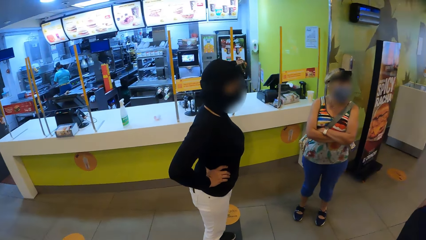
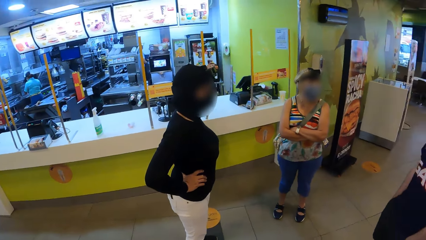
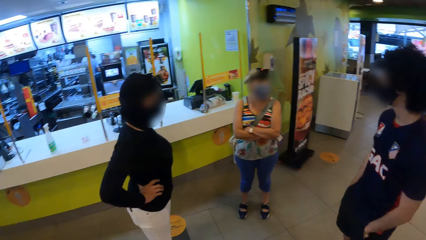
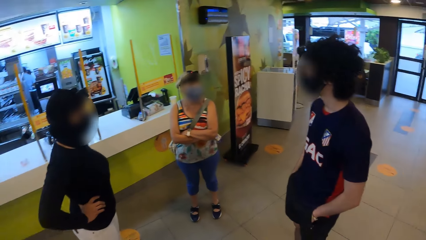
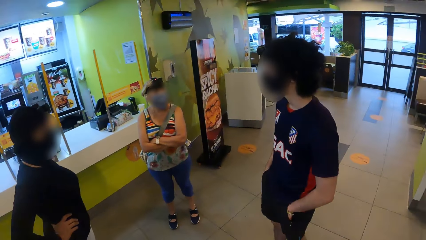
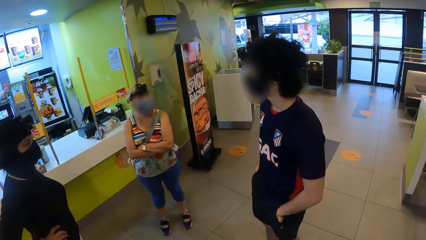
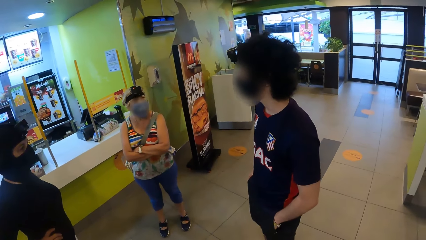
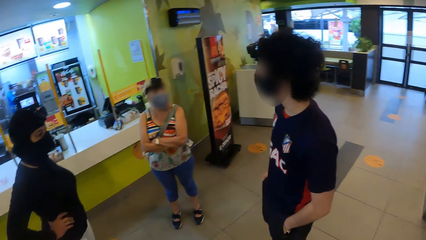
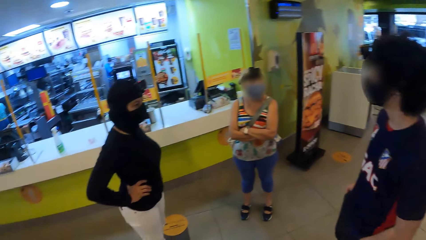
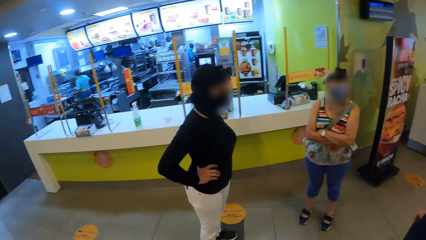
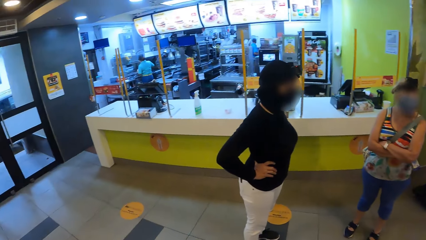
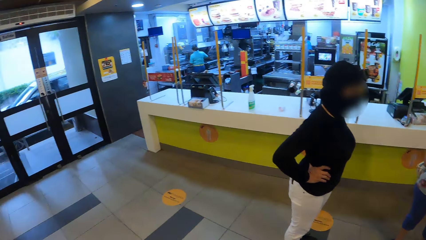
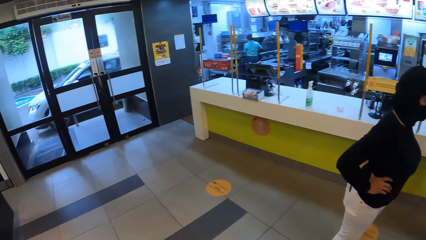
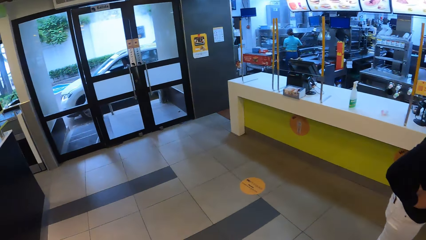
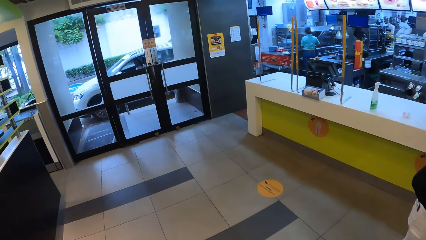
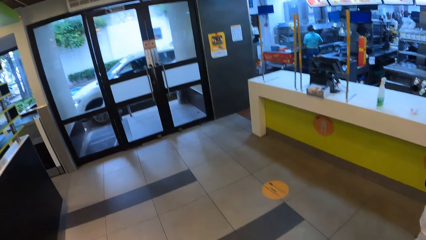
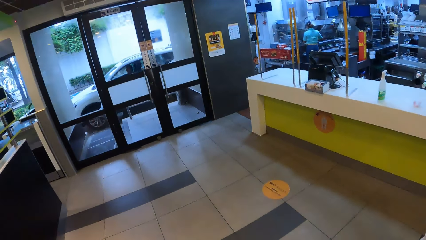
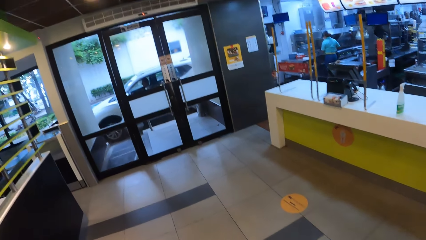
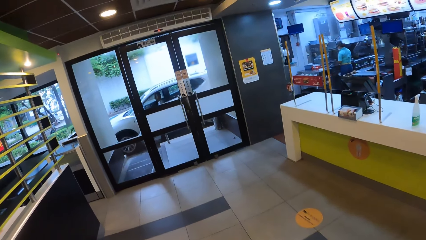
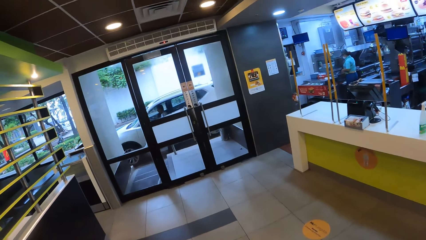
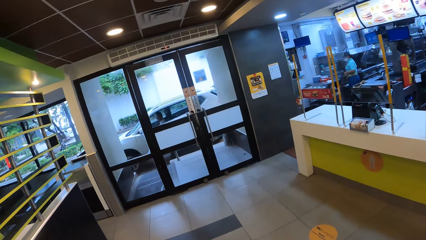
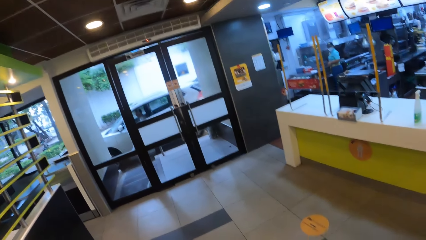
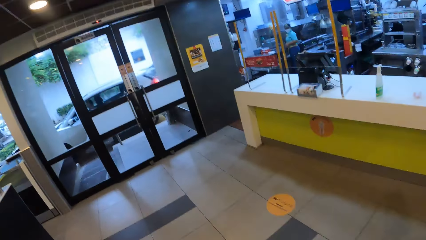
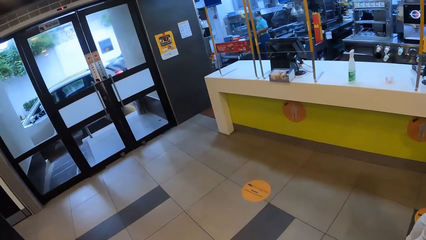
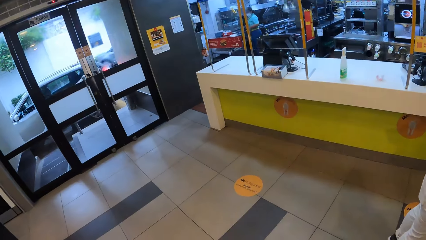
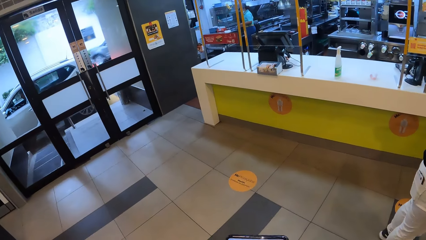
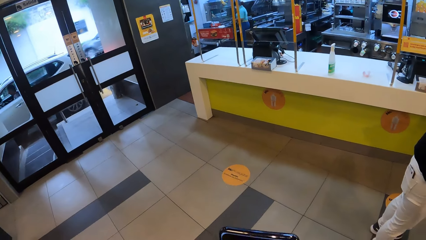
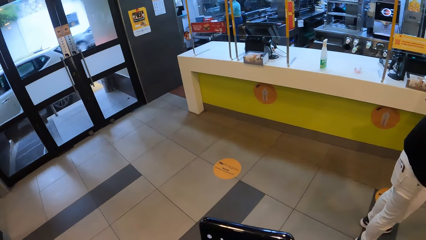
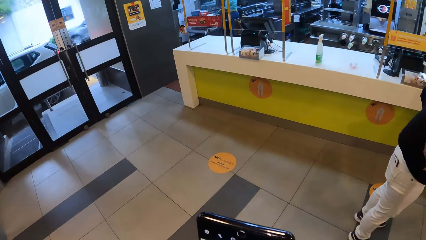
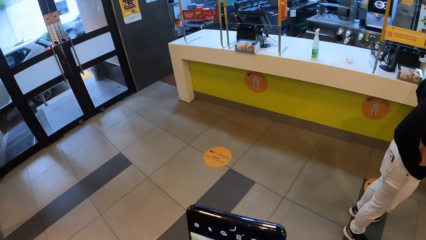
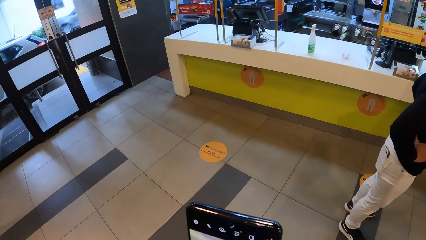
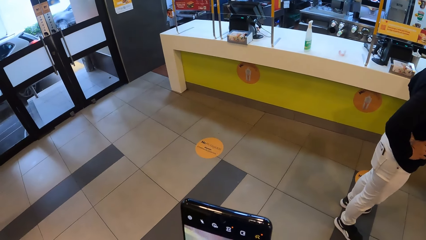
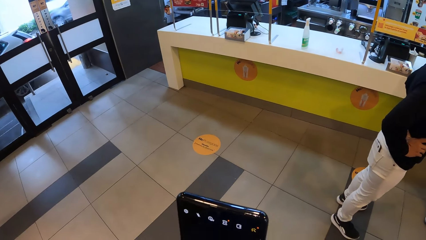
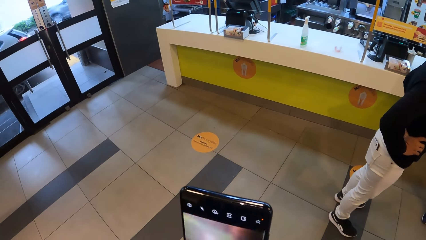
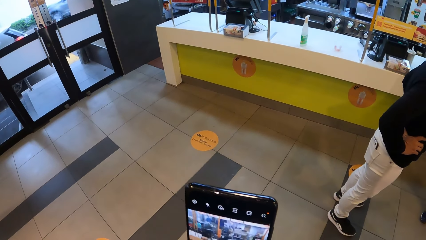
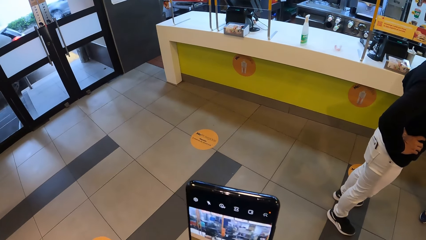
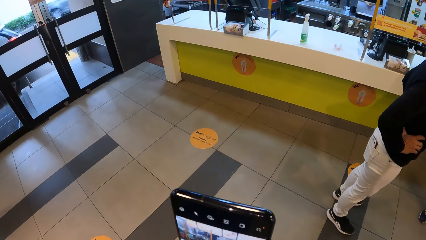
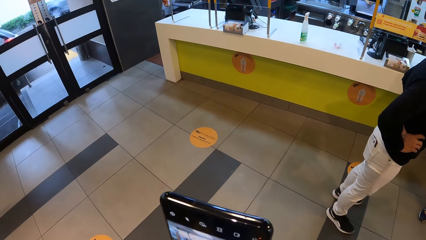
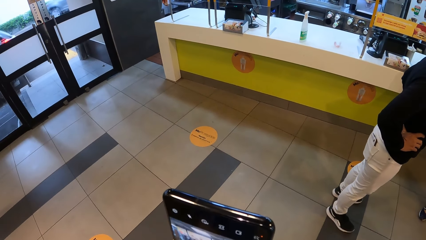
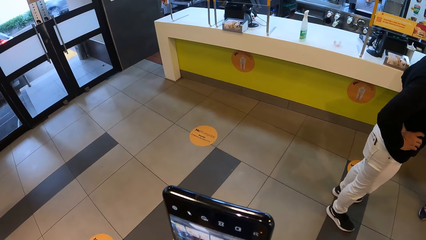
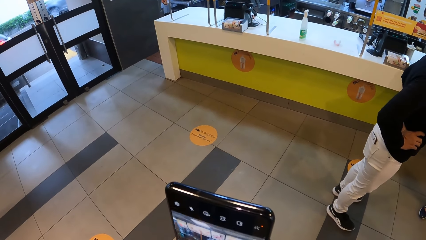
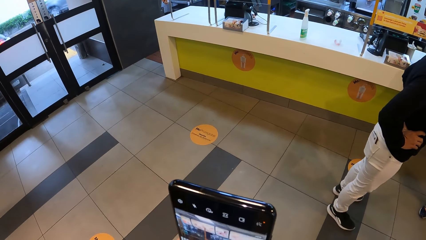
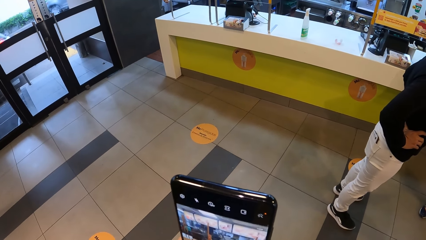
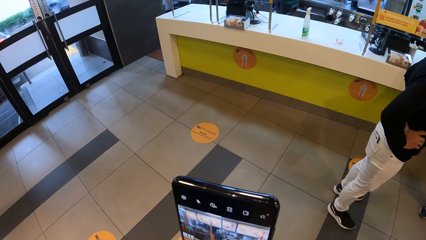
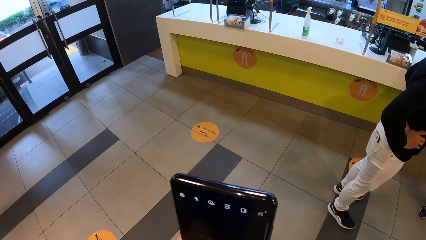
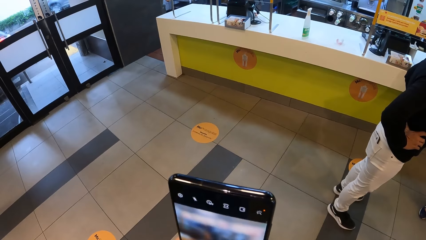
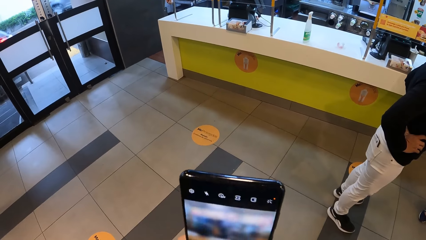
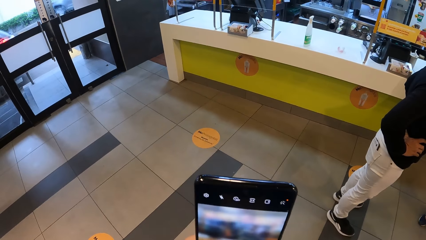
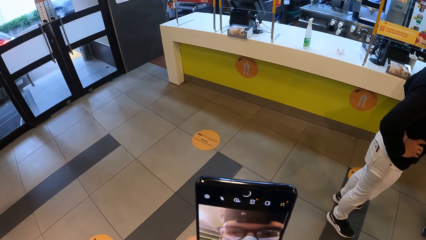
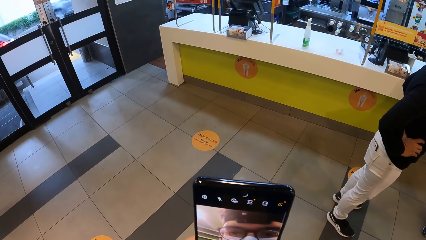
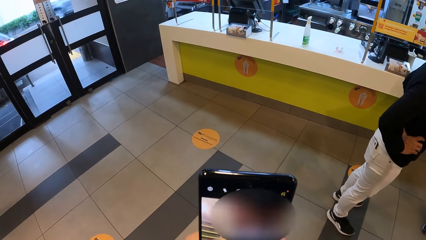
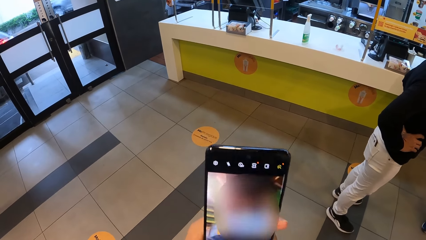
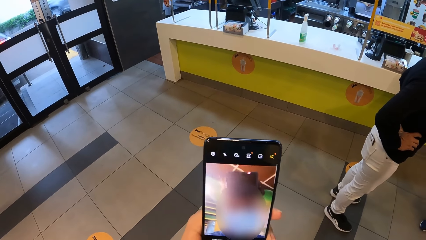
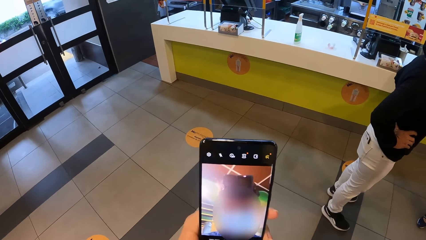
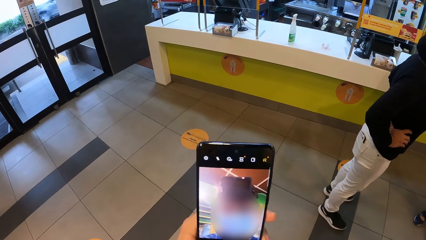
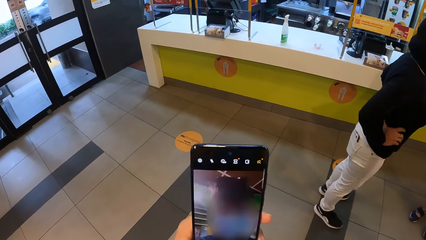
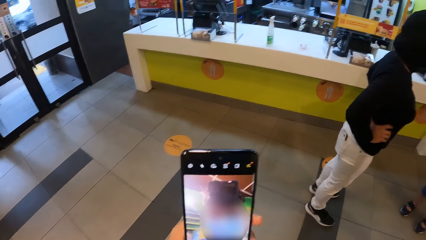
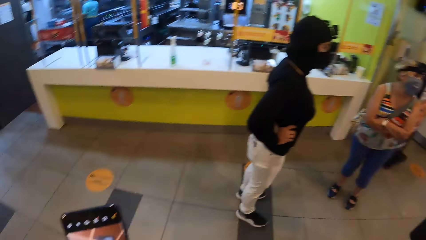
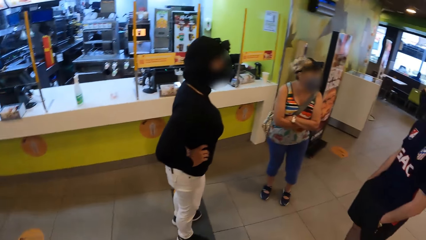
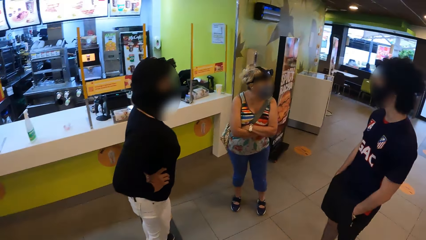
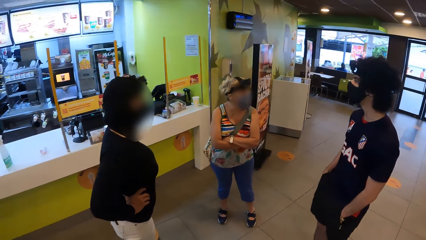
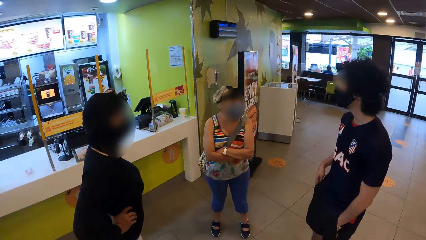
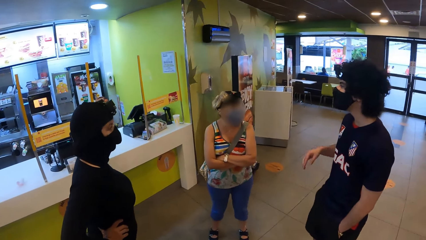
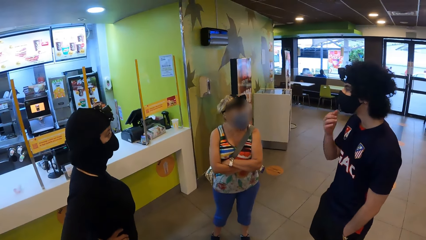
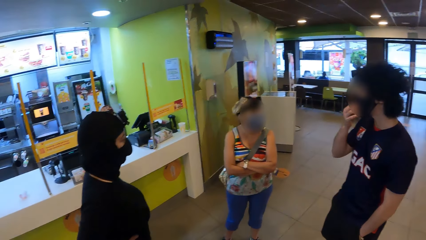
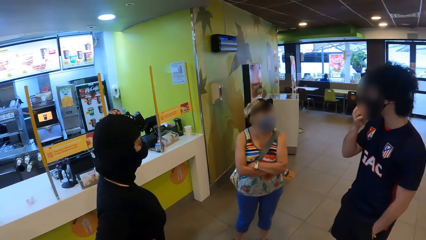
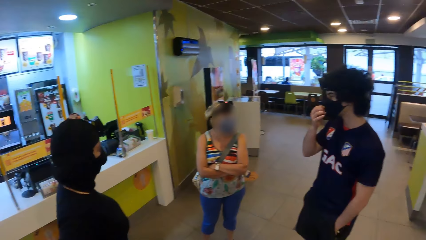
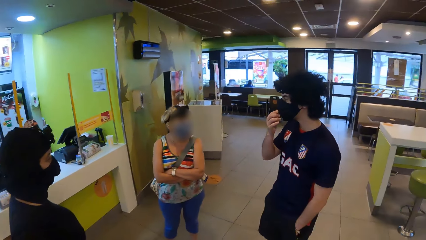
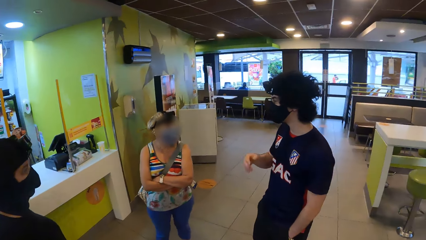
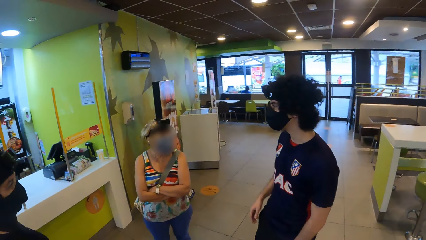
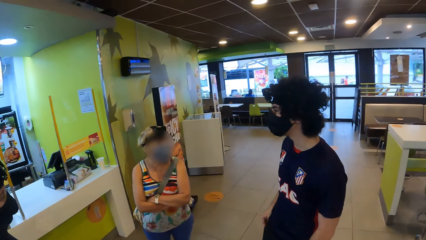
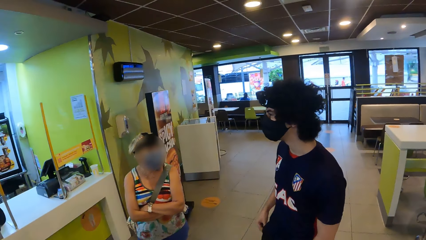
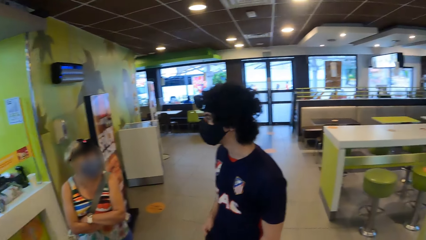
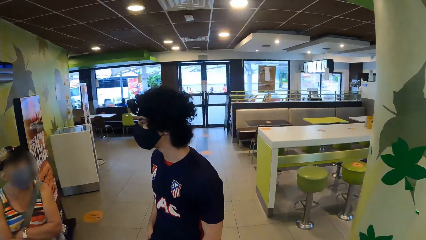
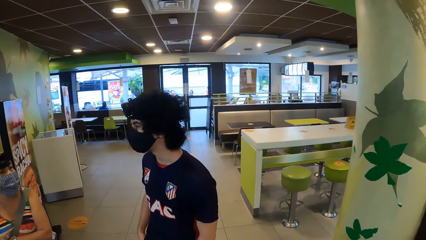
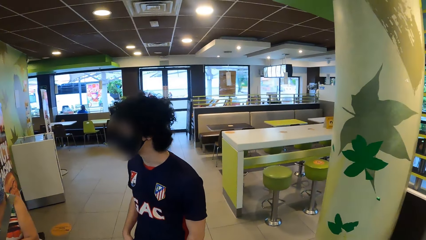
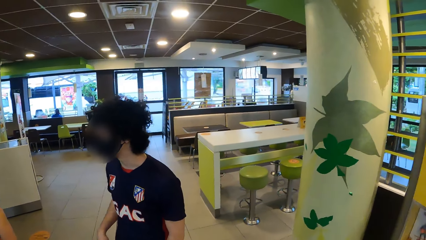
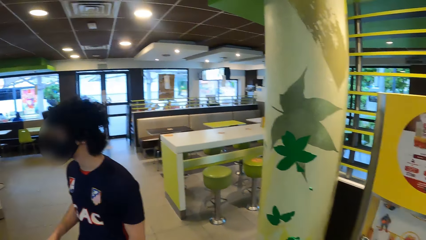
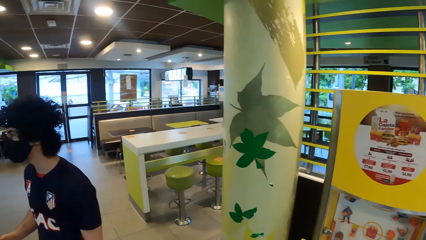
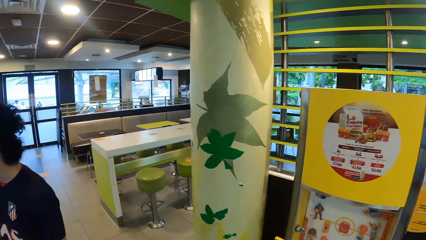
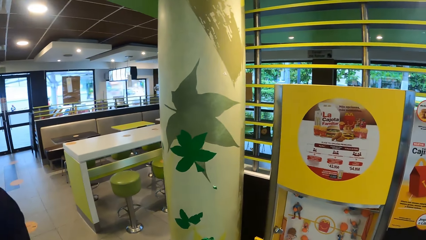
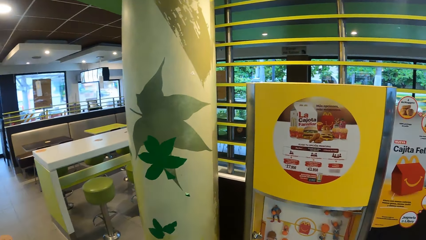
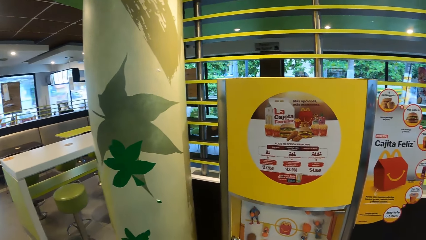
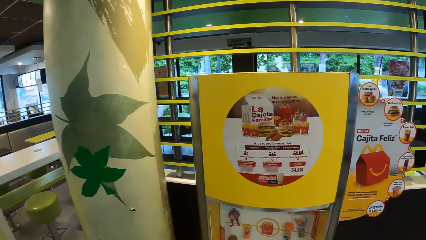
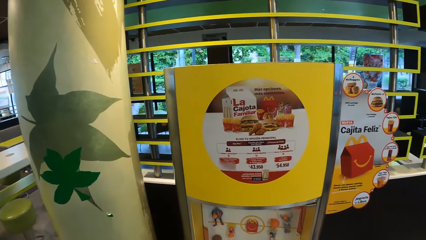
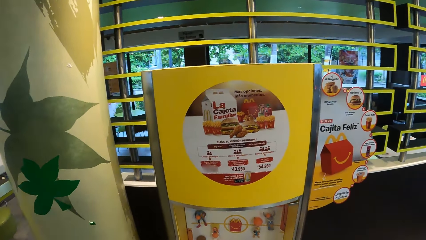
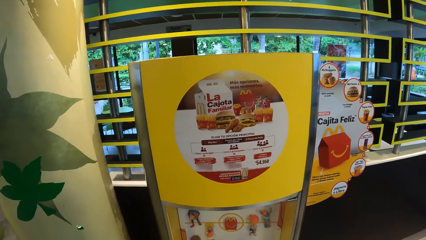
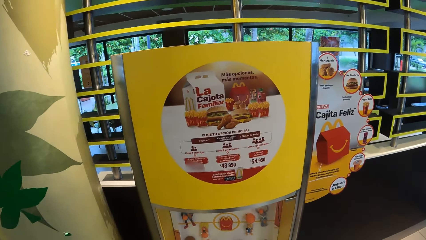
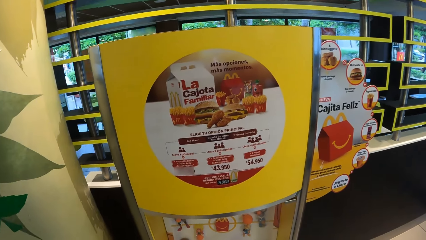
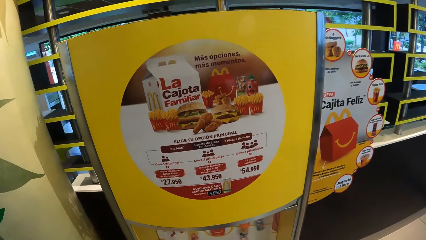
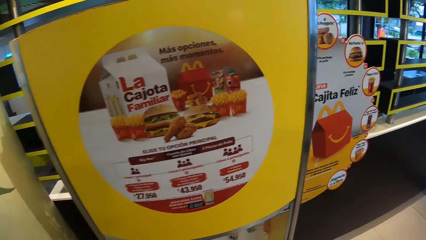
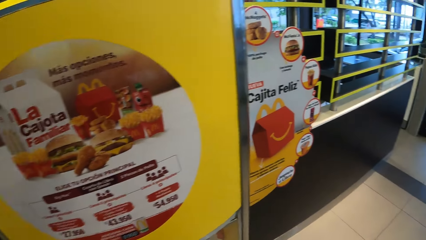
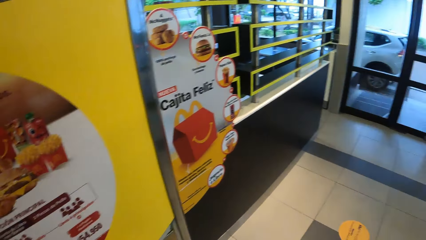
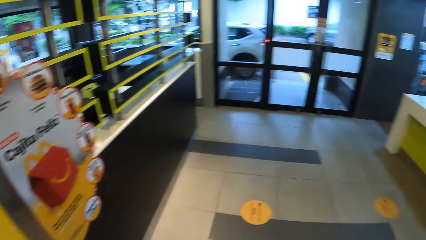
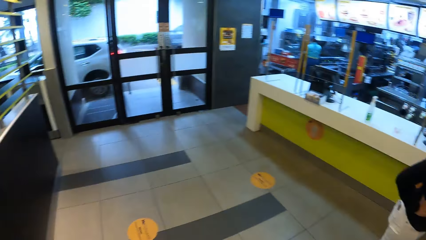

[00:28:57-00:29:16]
The camera wearer looks around. They move around the restaurant and scroll the phone. They look around. A man touches the face area. A woman talks to another man. The camera wearer looks around. They move around the restaurant.
